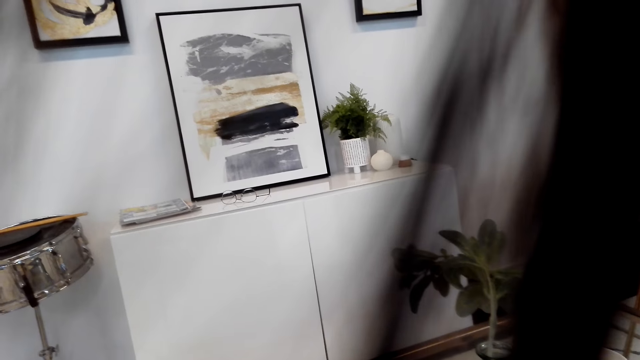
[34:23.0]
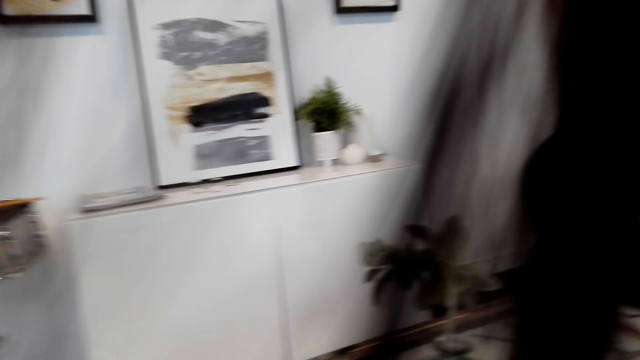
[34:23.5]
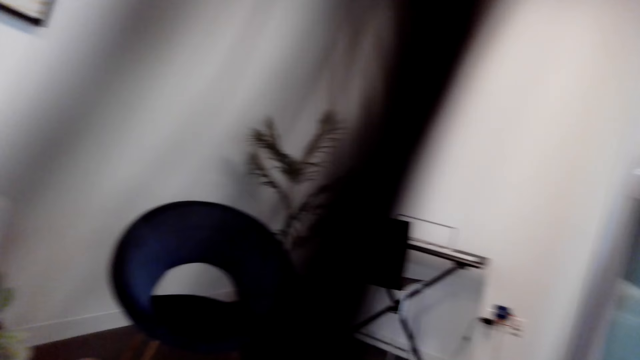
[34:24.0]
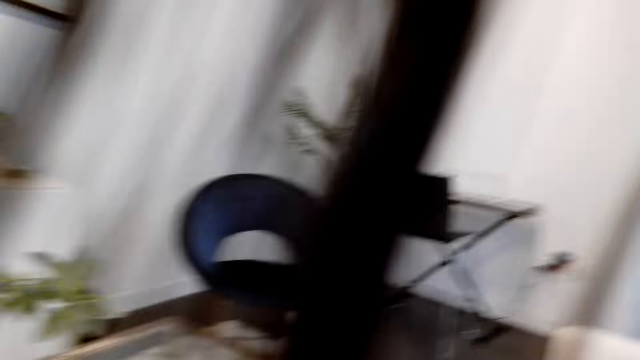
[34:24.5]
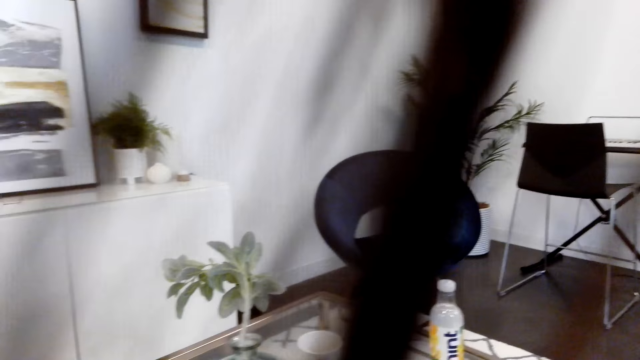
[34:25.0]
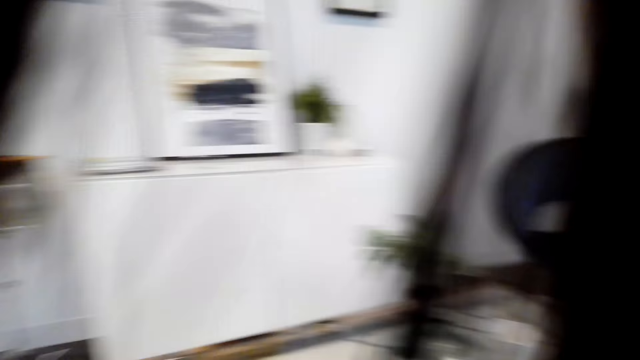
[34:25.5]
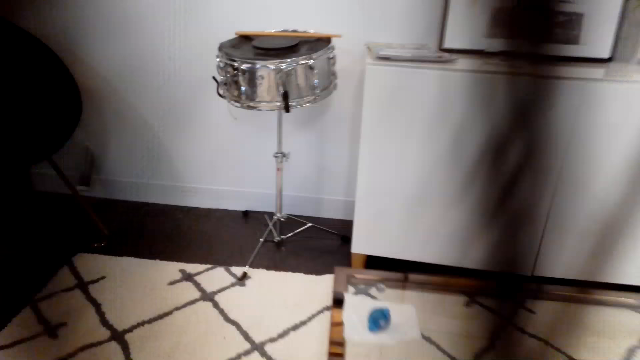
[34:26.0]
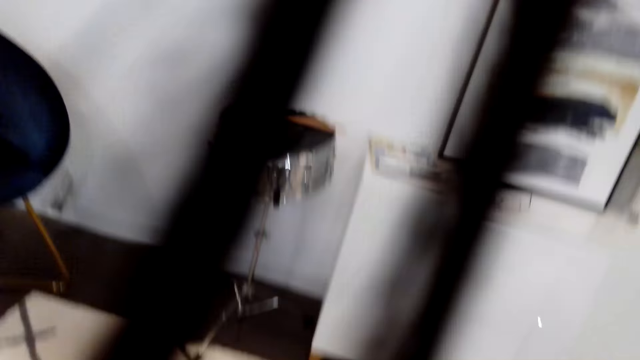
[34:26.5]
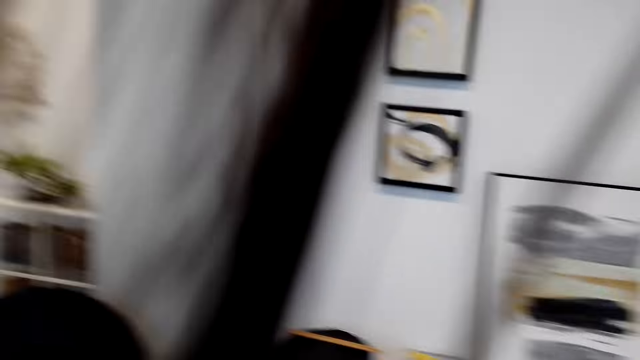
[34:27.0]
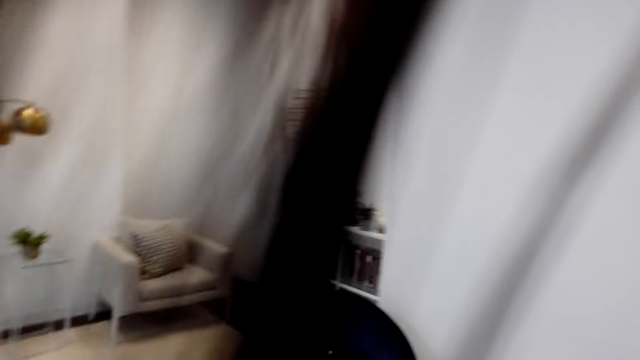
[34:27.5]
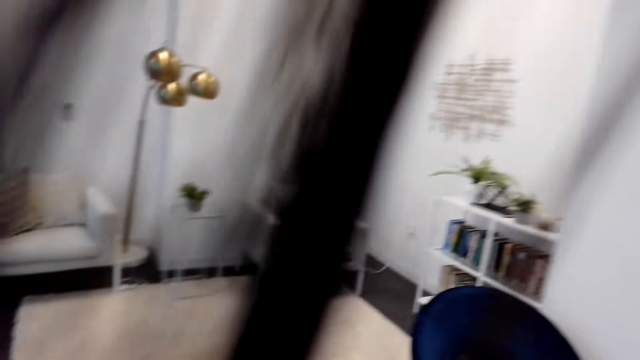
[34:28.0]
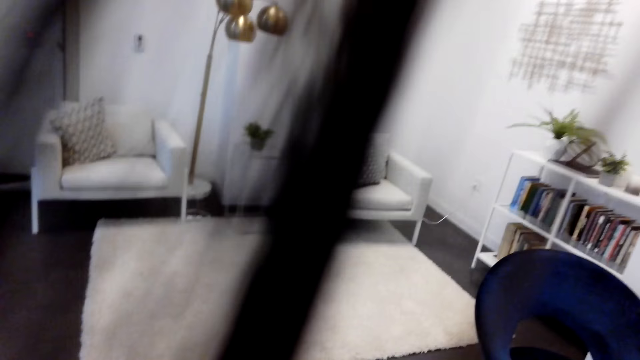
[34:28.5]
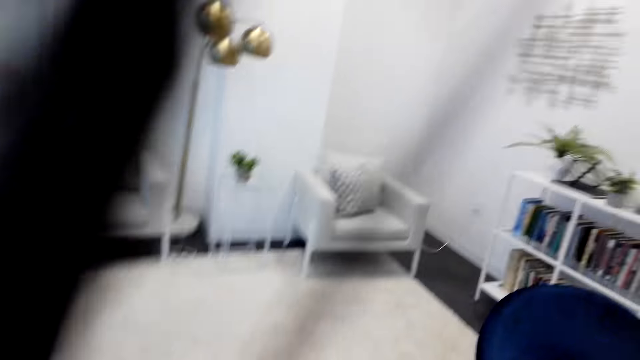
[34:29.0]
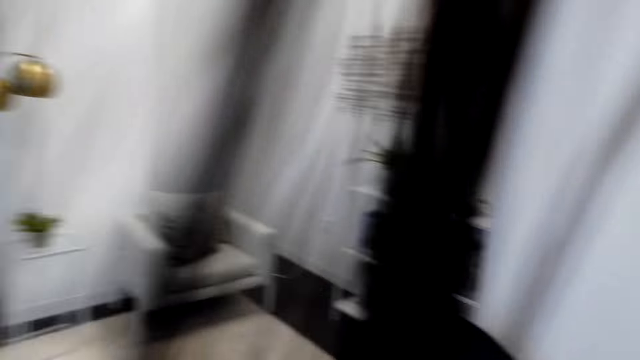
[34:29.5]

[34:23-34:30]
The camera wearer looks around the house.

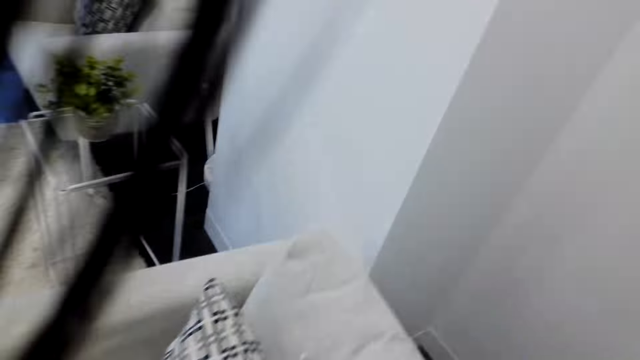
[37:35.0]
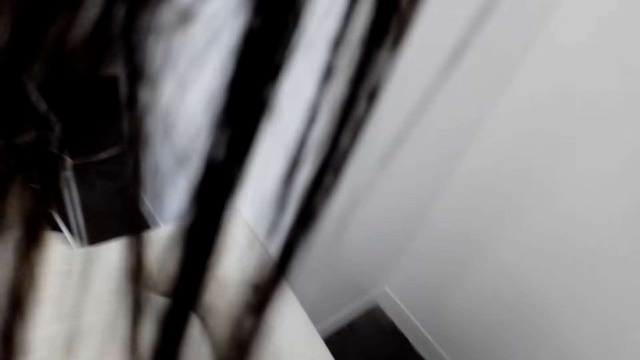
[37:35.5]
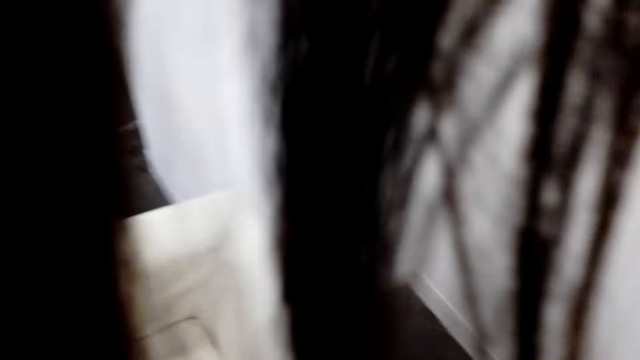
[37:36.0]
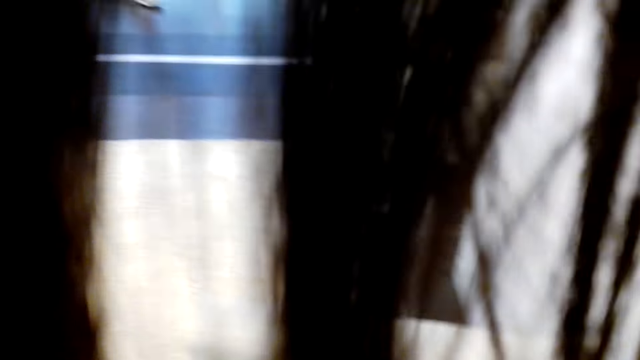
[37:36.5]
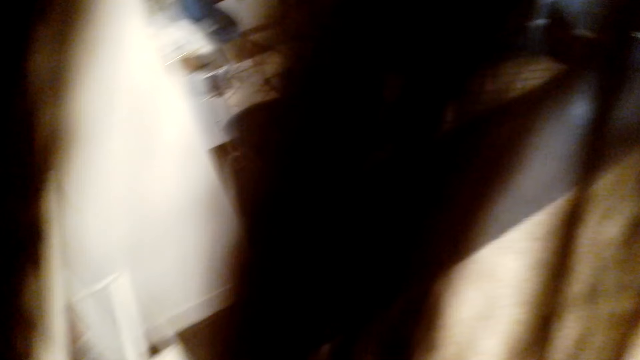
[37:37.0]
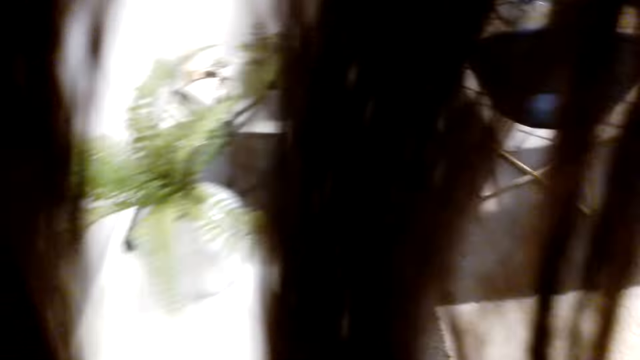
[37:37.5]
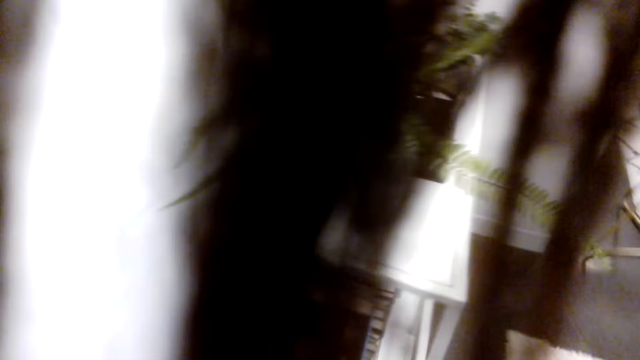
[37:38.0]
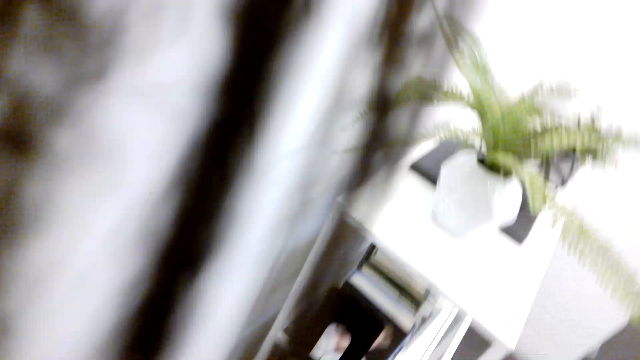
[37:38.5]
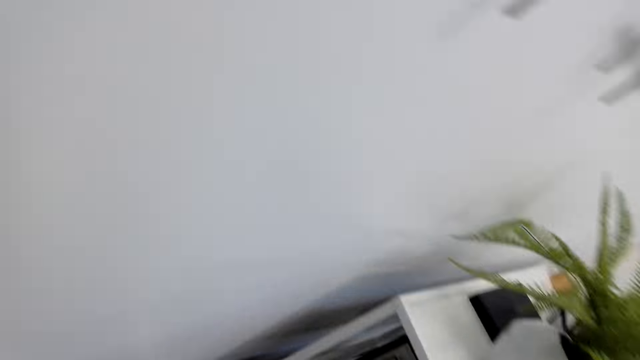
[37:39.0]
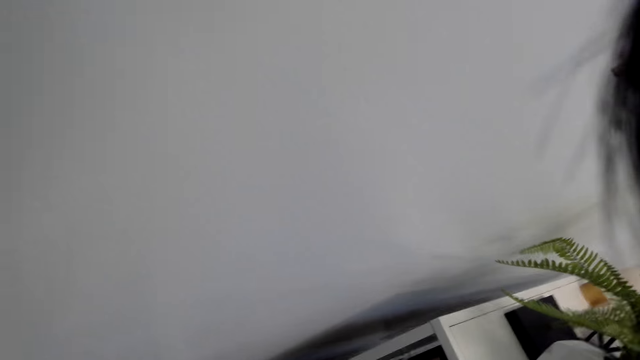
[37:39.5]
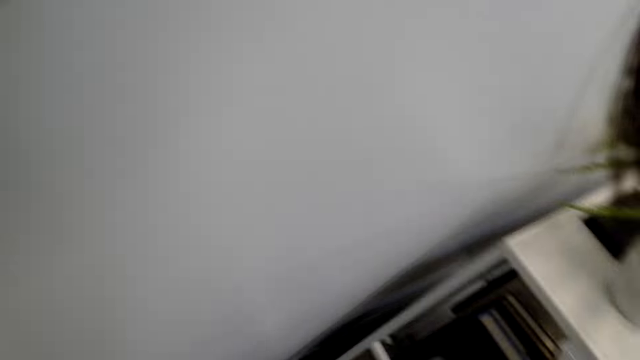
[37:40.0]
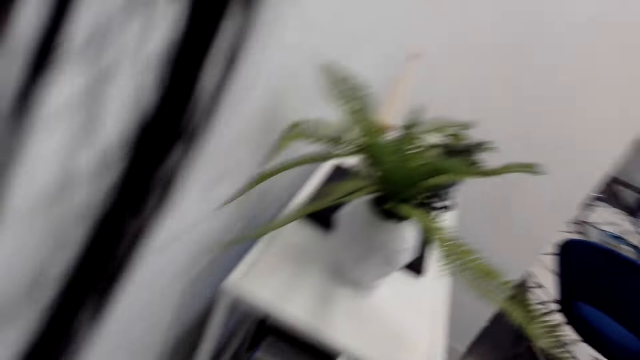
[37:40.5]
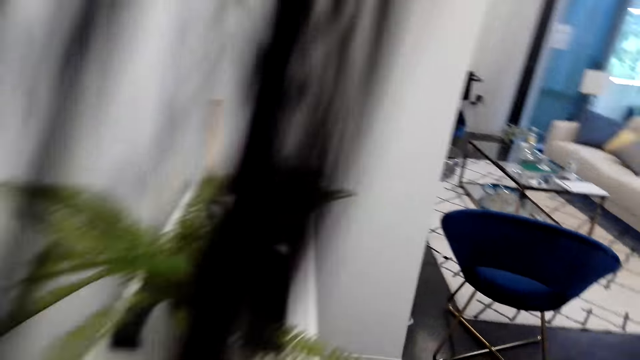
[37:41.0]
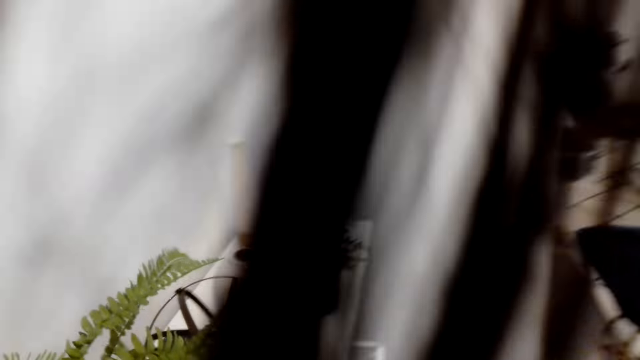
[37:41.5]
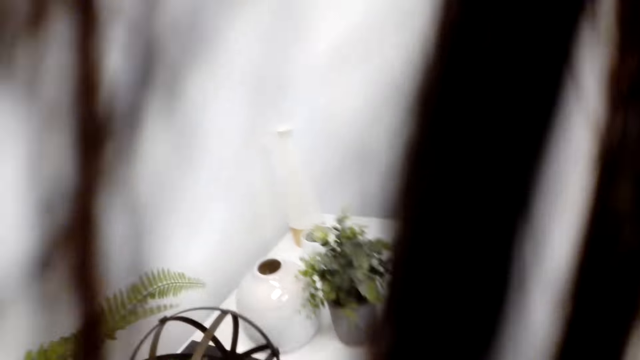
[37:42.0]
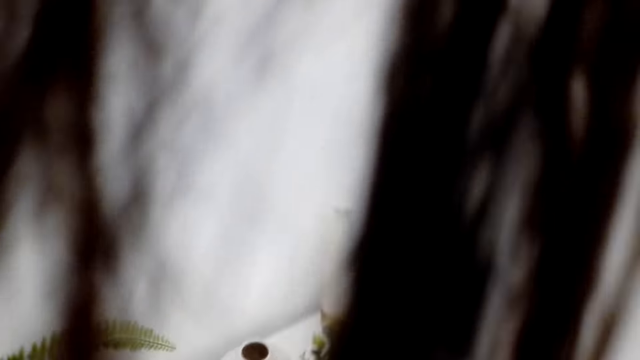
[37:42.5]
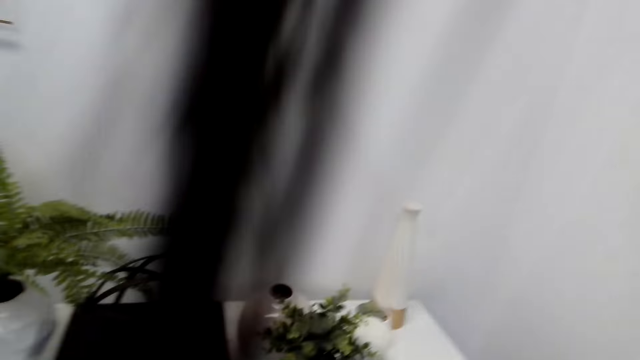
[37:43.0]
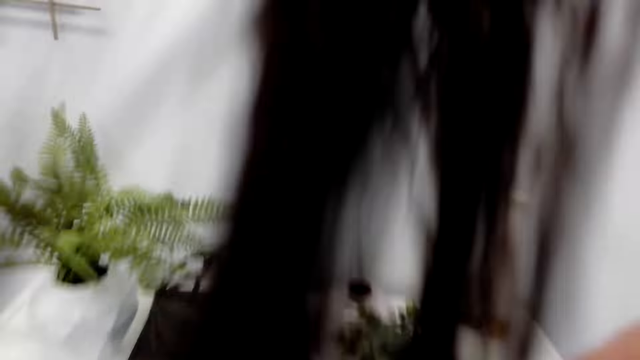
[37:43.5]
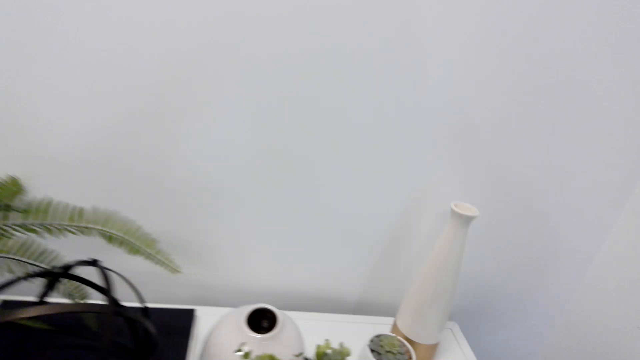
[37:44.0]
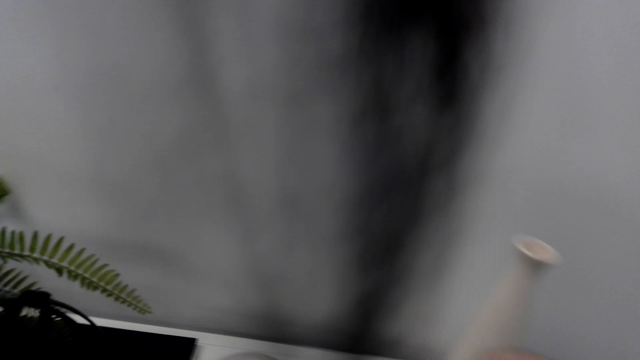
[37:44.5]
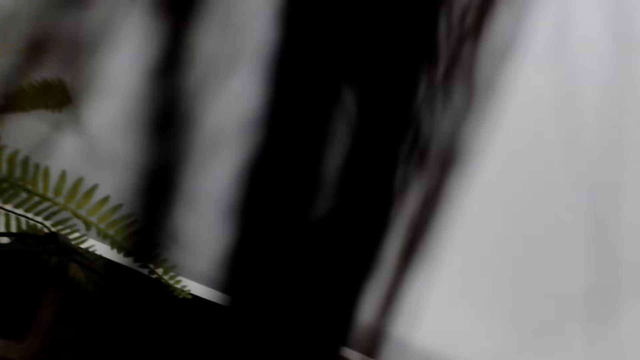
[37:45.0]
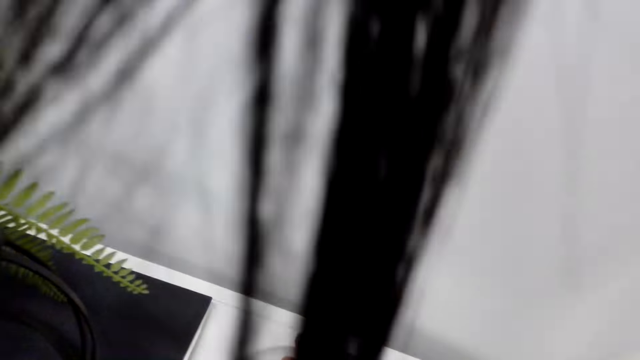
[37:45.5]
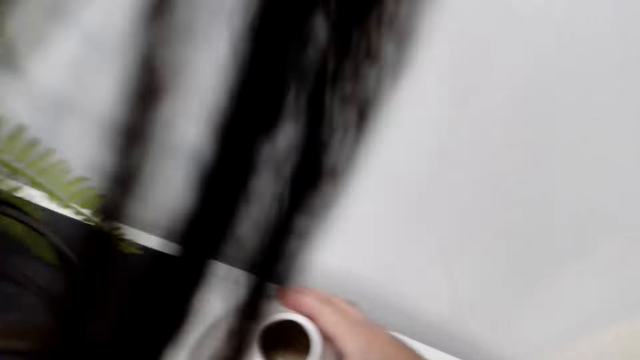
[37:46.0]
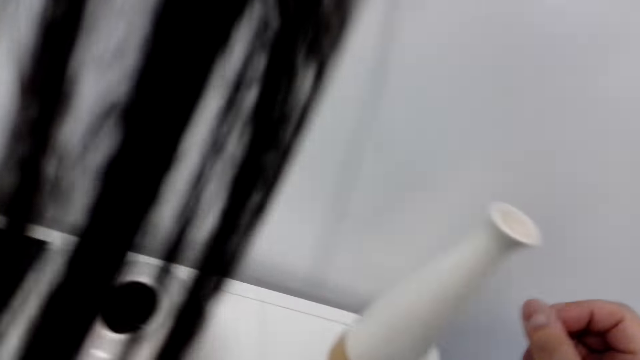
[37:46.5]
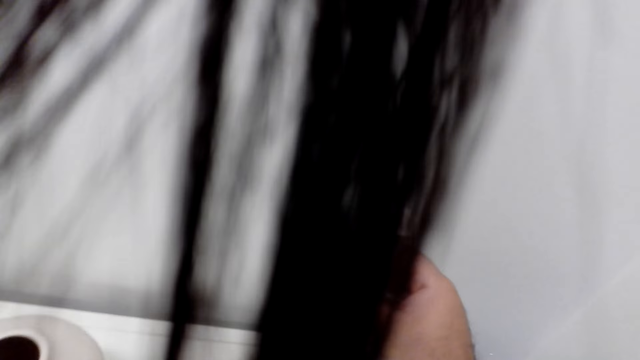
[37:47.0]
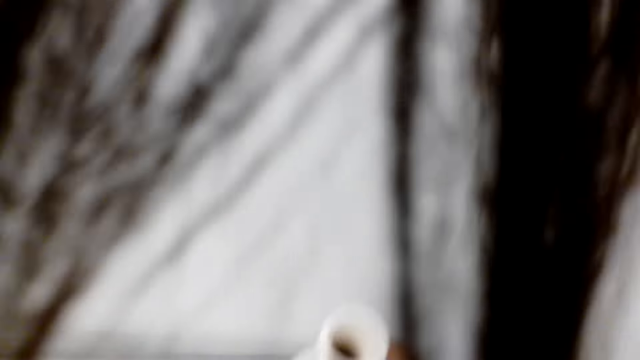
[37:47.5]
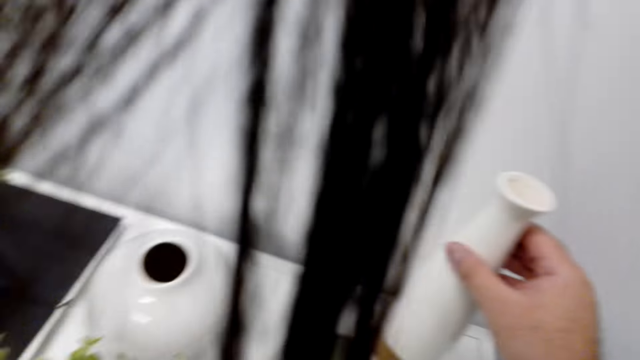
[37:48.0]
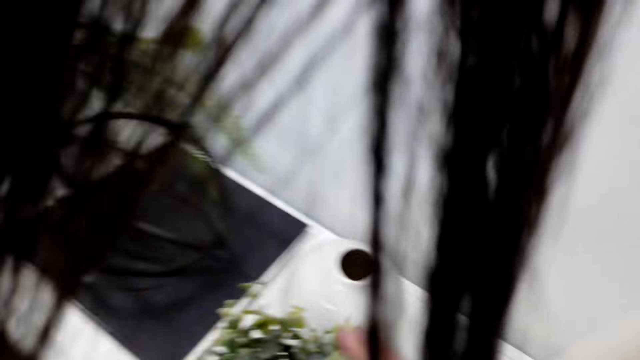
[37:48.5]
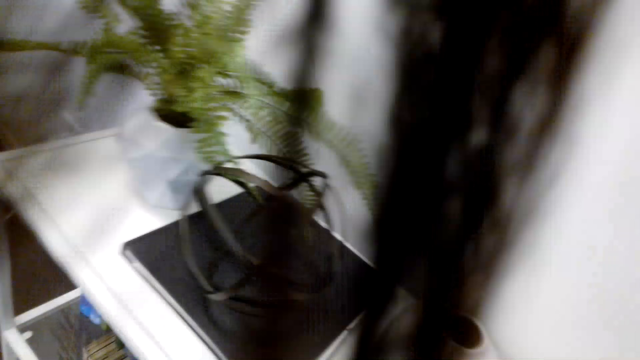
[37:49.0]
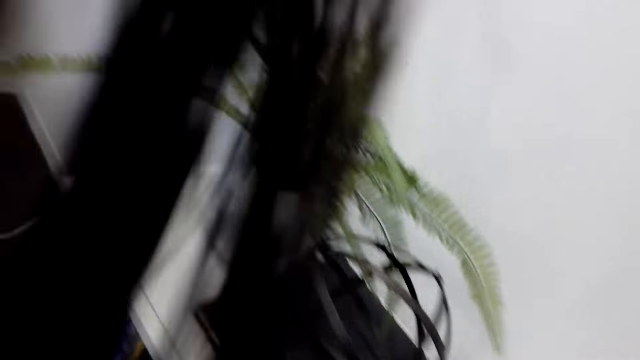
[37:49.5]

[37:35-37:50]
The camera wearer moves the cushion pillows. They look around and walk around. They move hair aside. They move a vase. They place something on the table. They pick up something.
